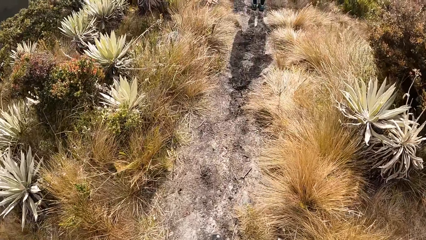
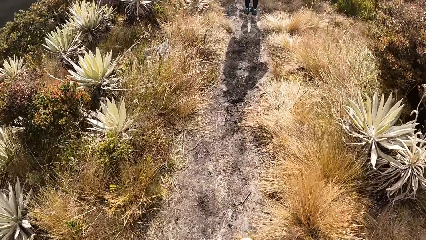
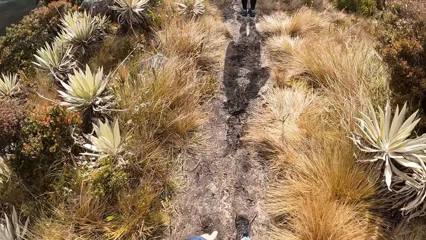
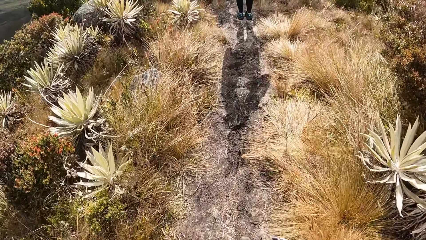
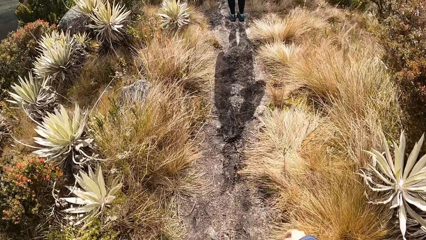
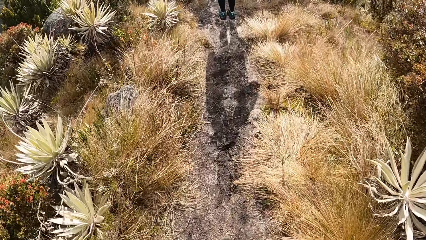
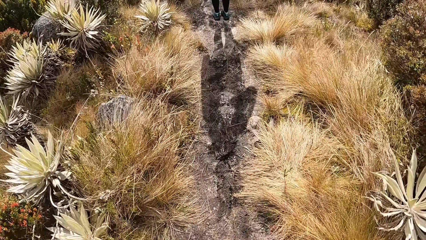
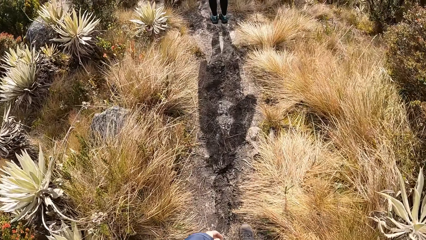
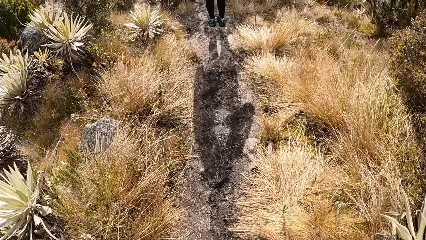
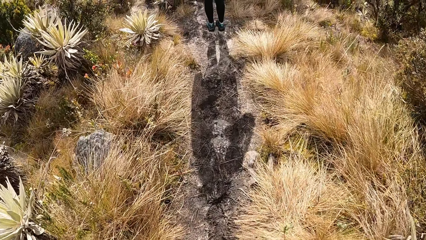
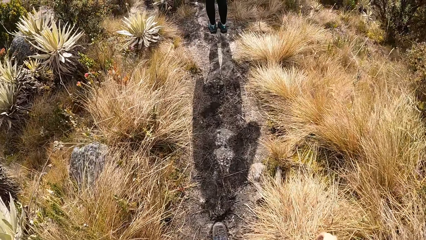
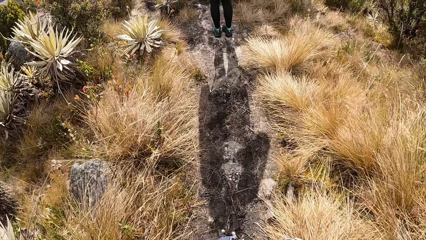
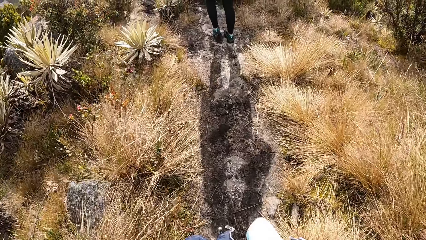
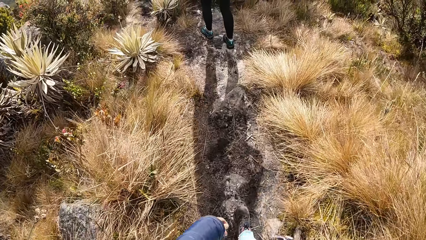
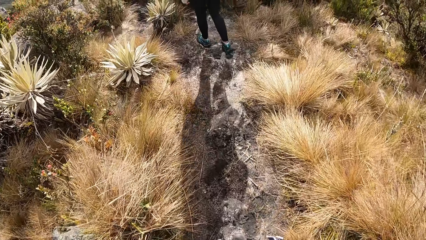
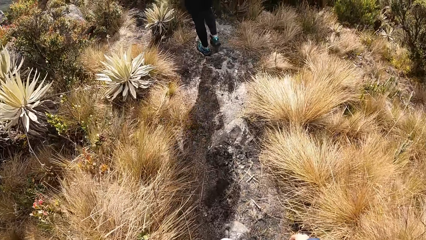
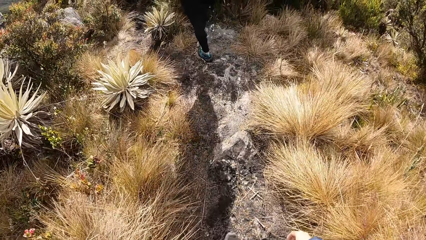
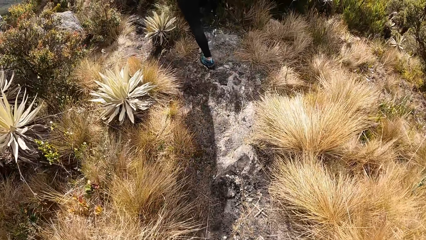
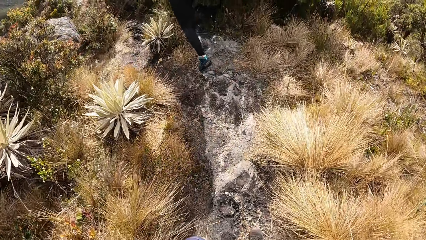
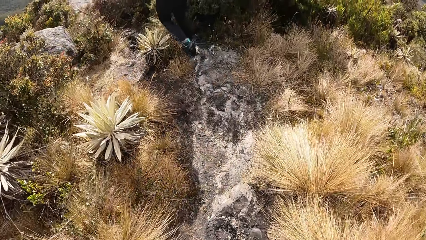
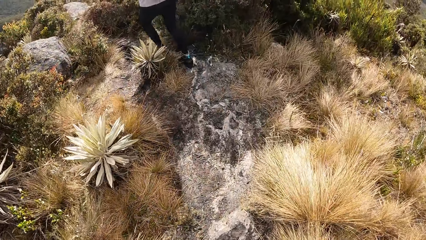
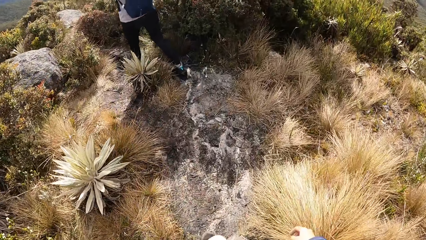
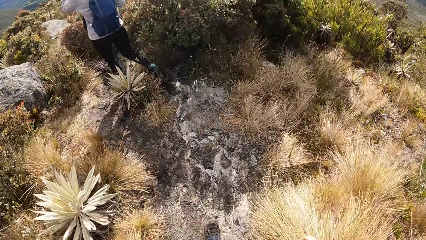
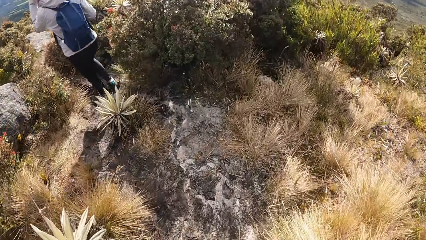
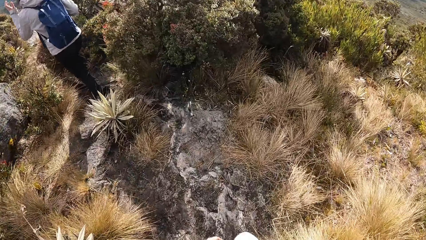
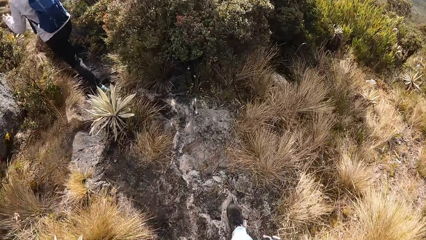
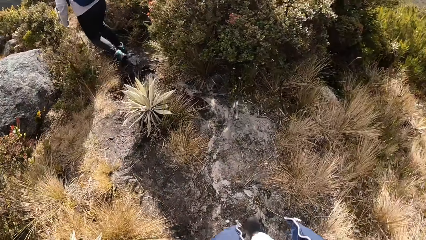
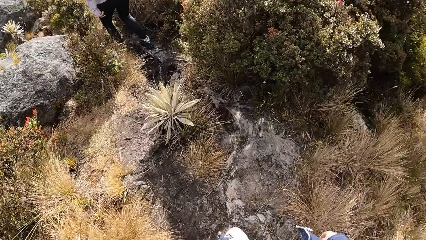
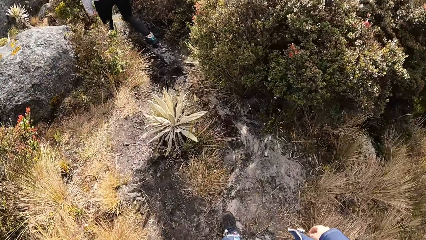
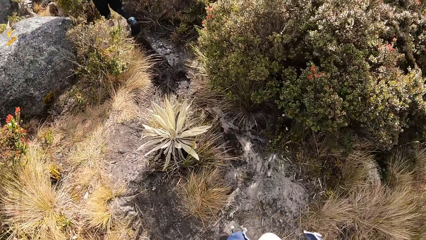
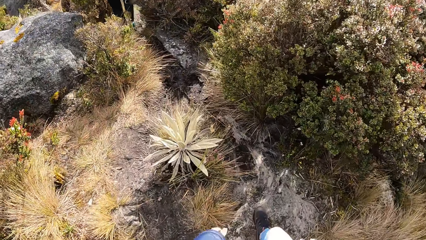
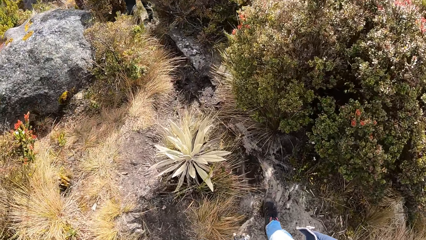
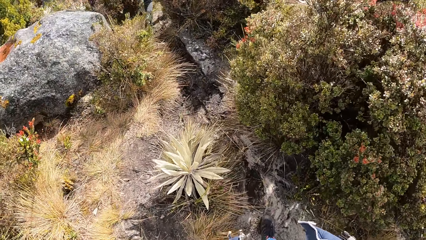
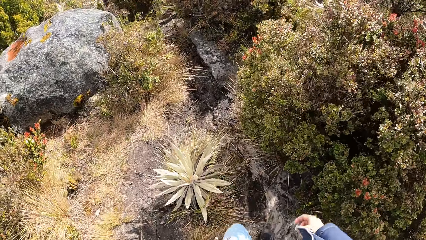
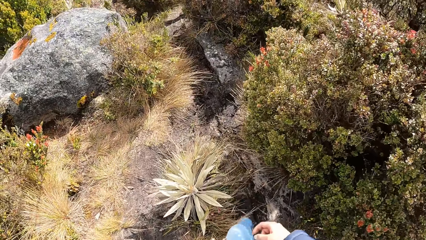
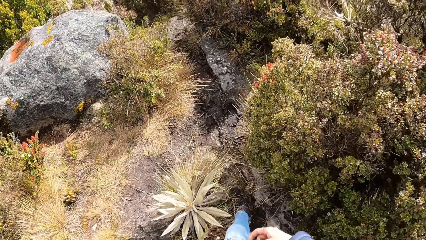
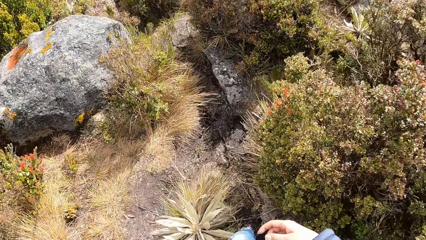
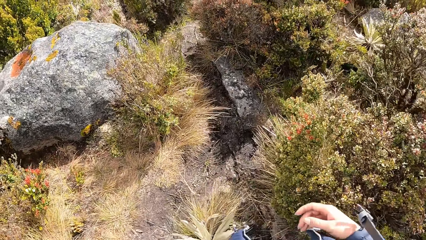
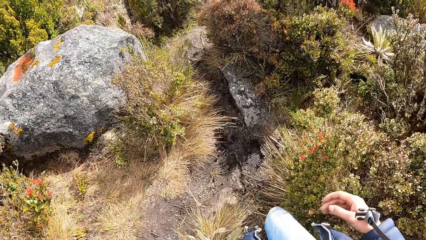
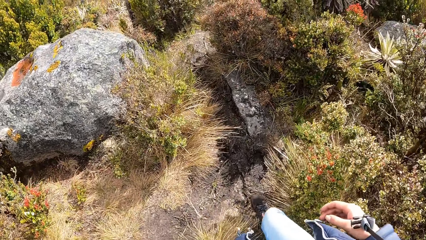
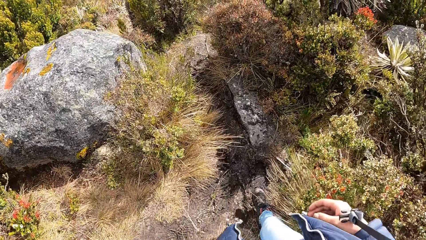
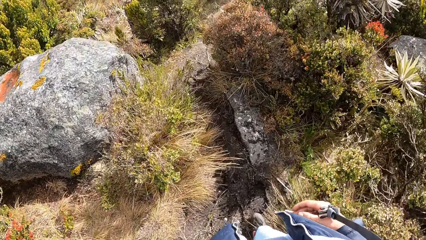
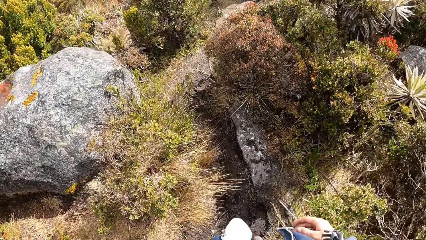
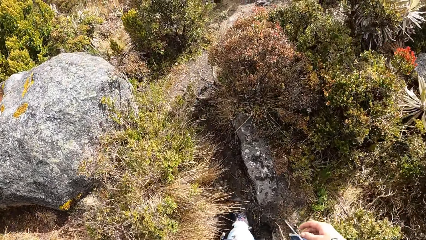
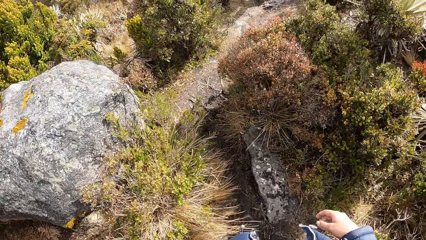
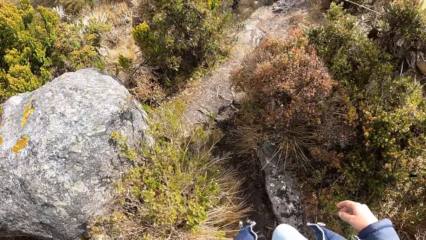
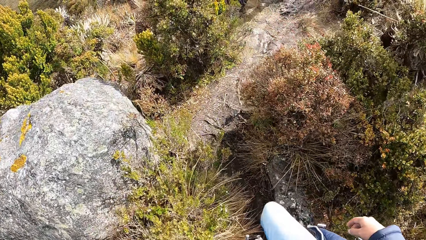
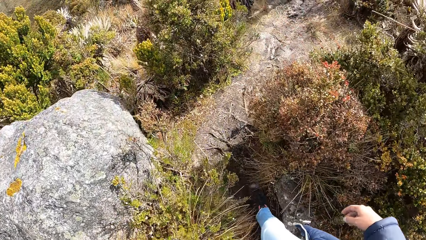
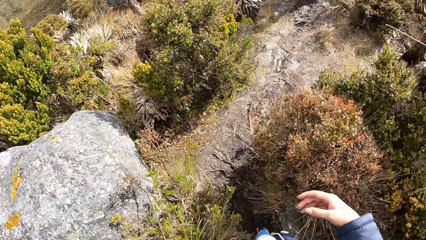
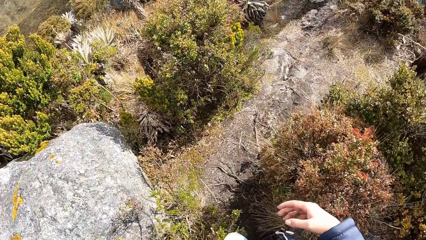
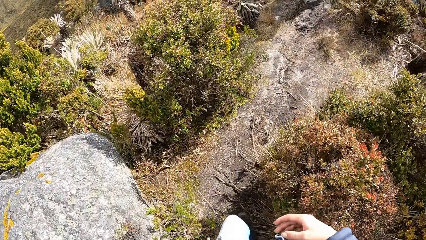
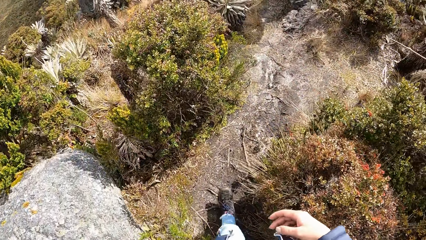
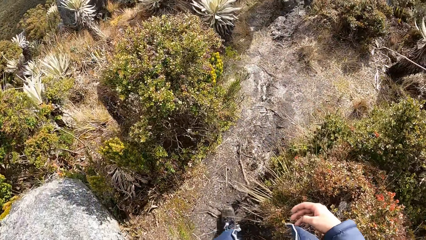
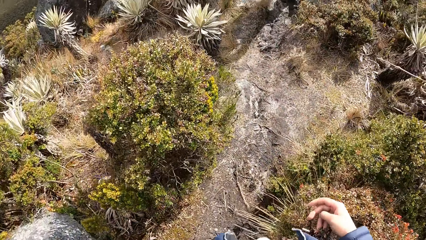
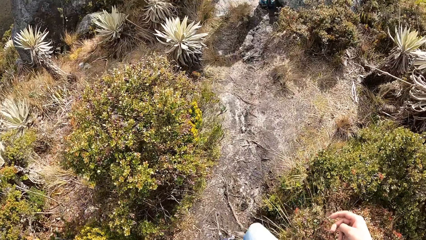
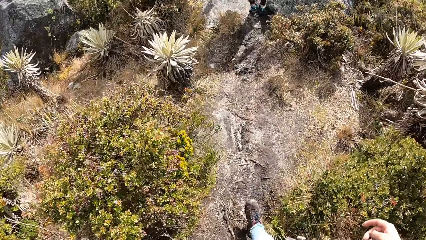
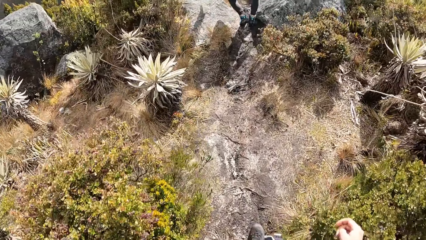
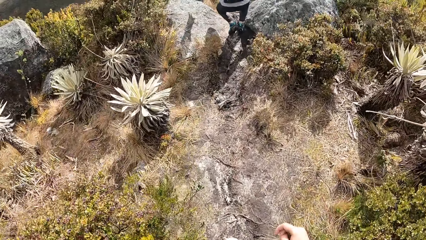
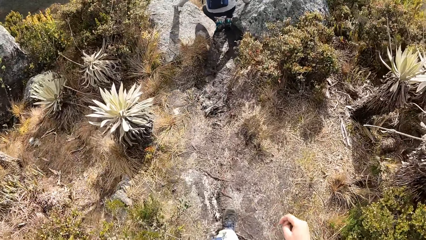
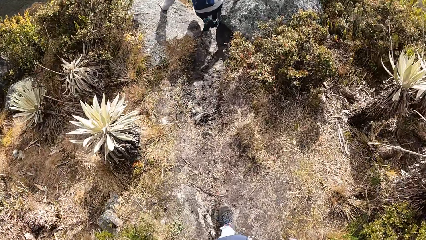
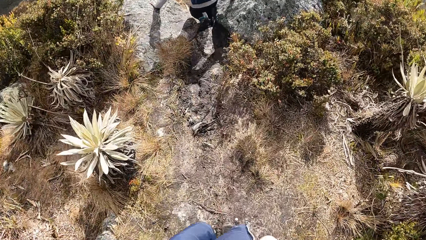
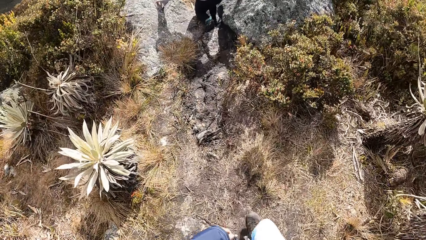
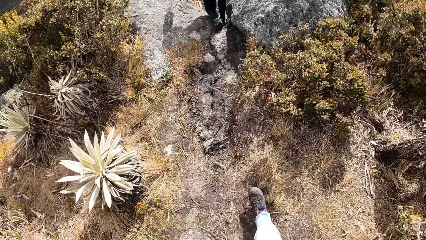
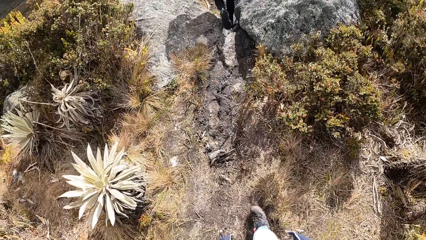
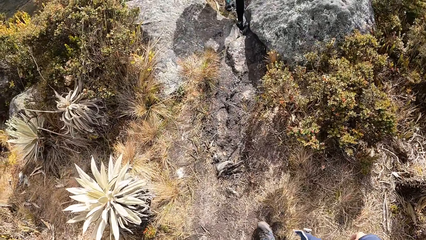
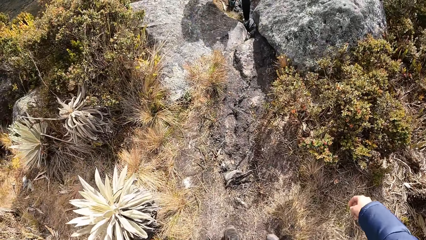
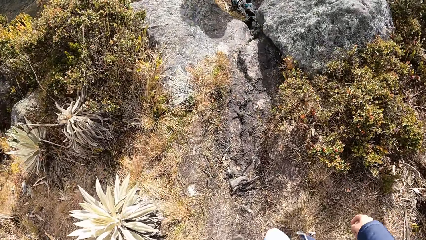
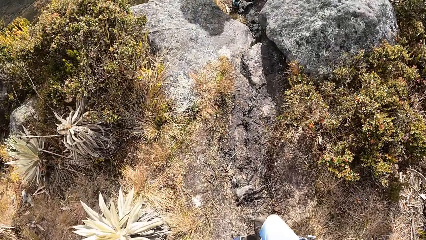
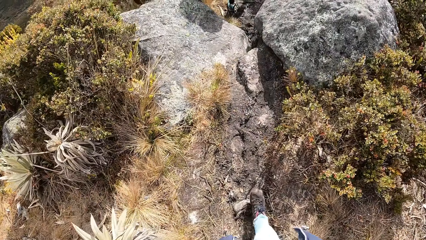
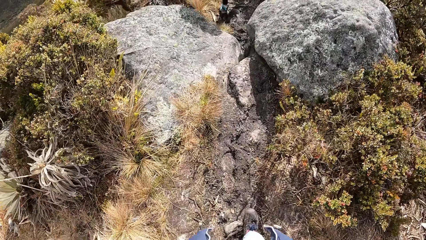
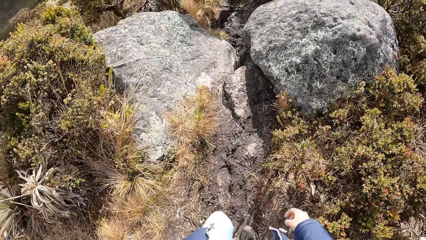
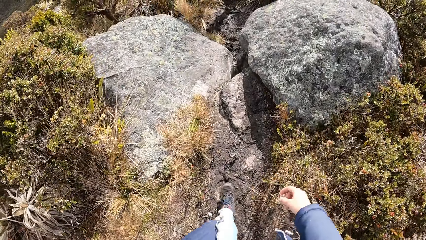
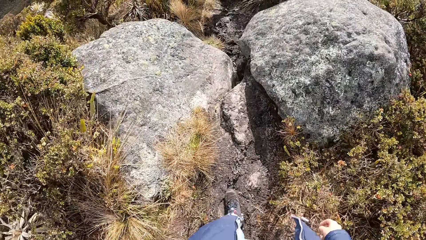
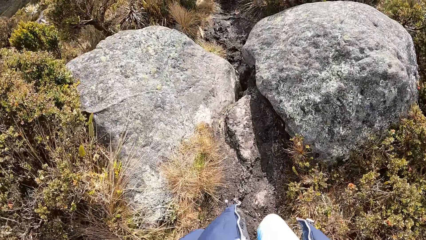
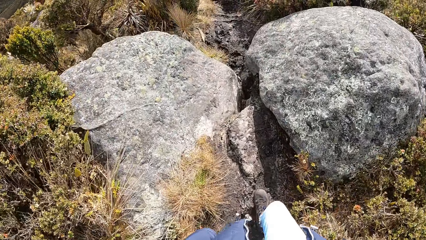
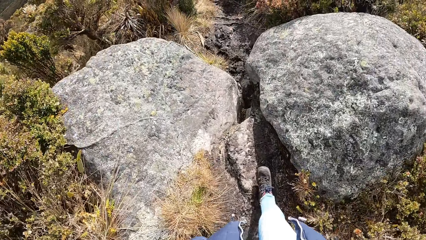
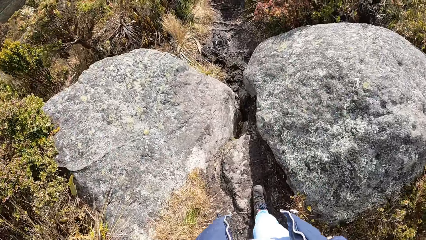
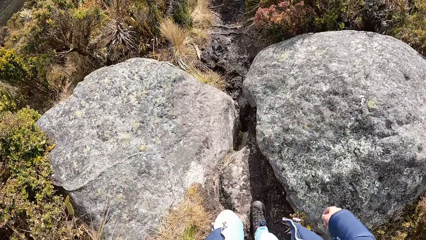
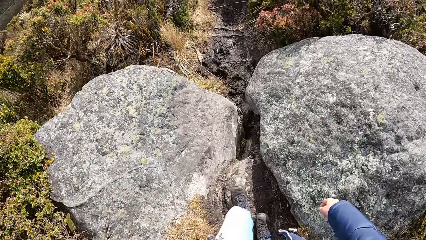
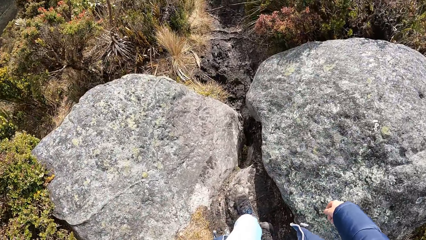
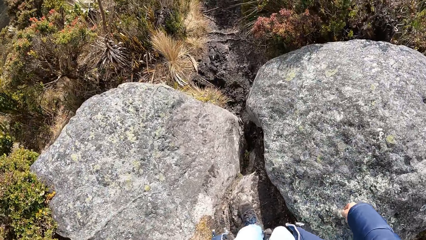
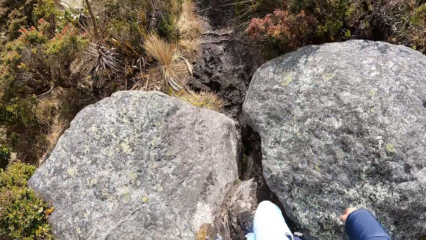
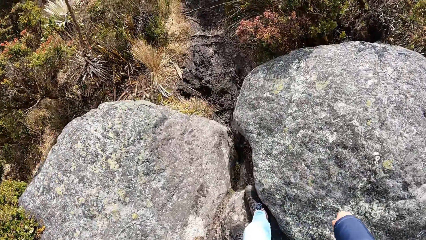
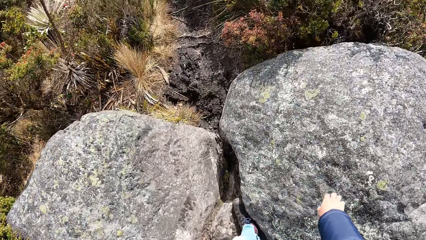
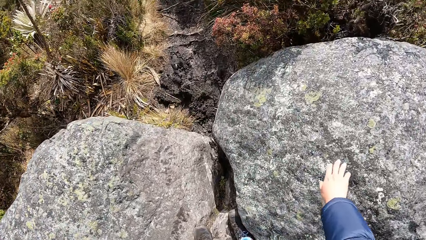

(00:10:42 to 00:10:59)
A person stands ahead of the camera wearer. The person walks ahead of the camera wearer. The camera wearer walks on the garden. They step on a stone.
